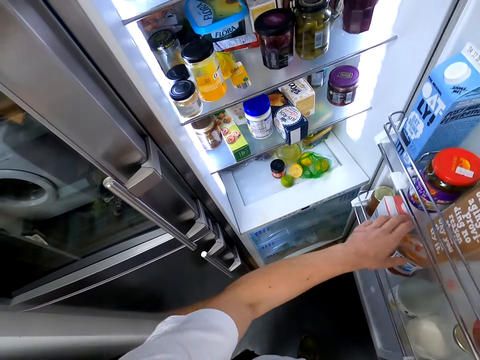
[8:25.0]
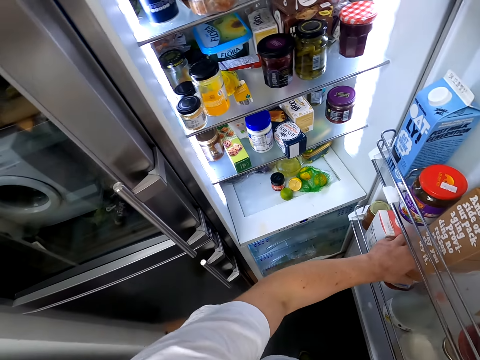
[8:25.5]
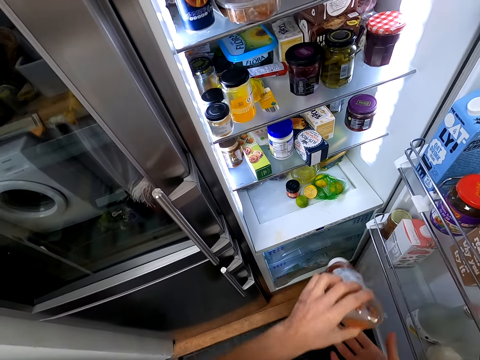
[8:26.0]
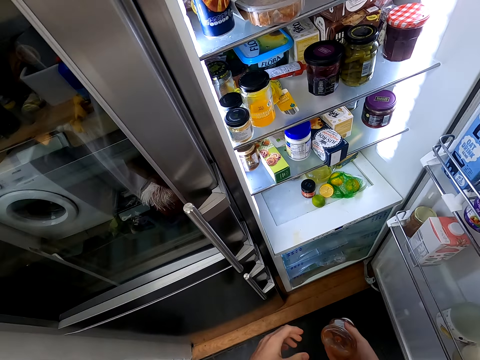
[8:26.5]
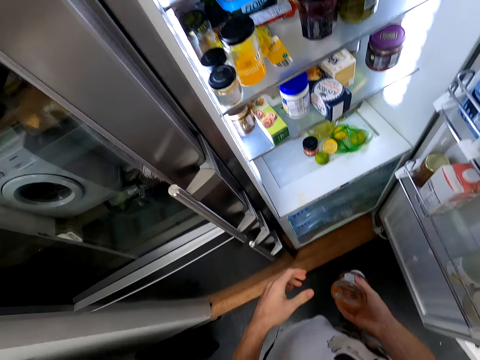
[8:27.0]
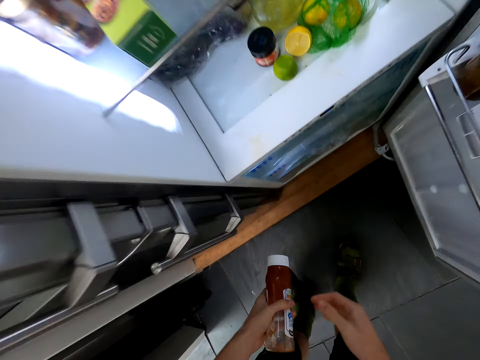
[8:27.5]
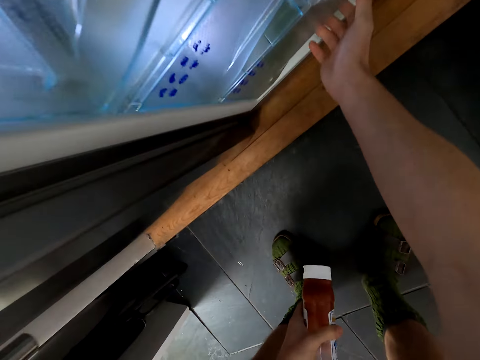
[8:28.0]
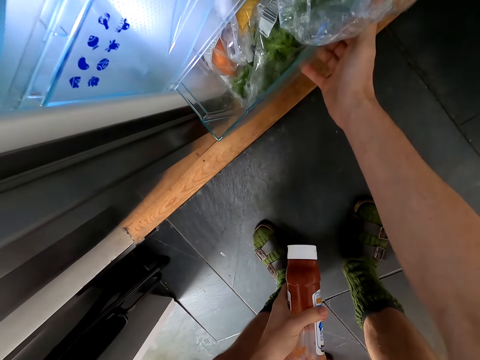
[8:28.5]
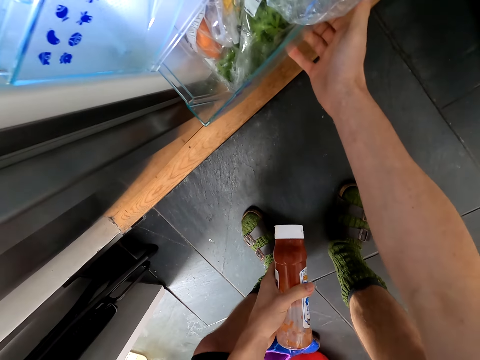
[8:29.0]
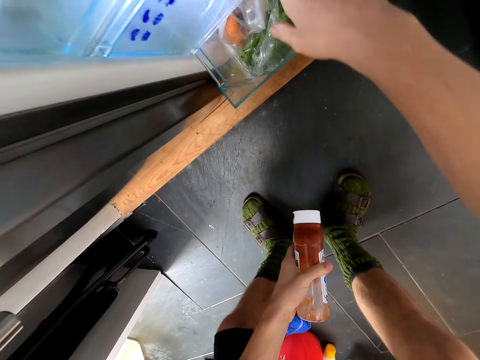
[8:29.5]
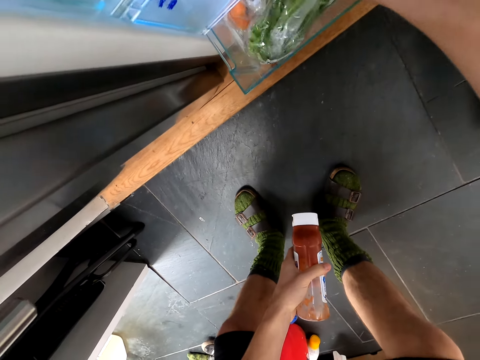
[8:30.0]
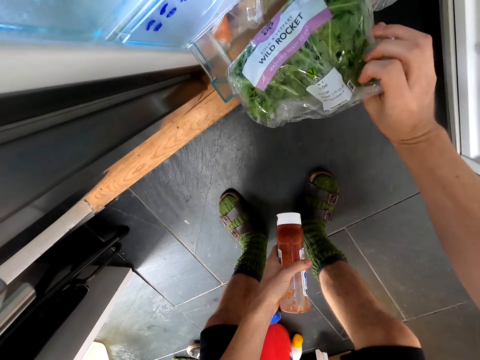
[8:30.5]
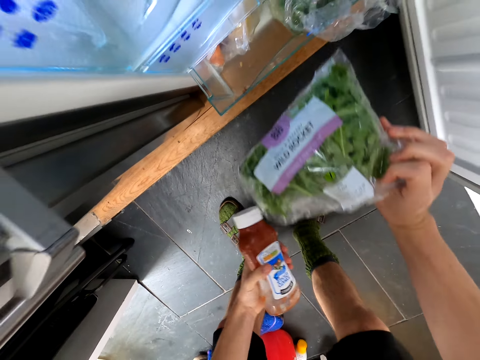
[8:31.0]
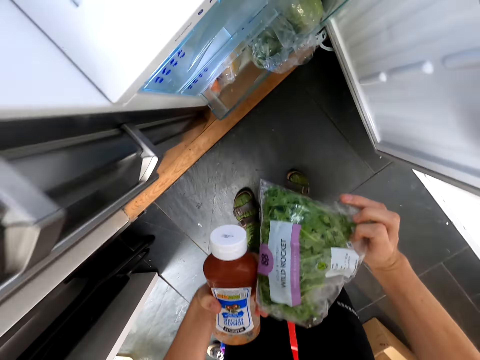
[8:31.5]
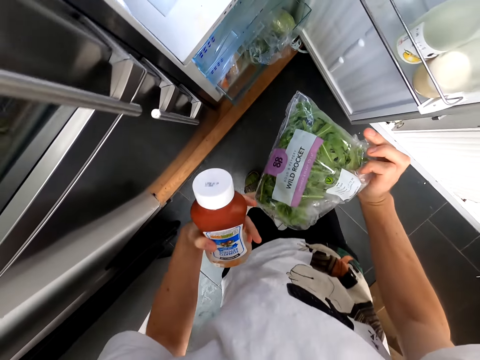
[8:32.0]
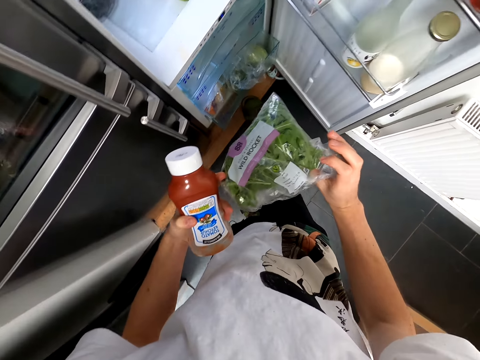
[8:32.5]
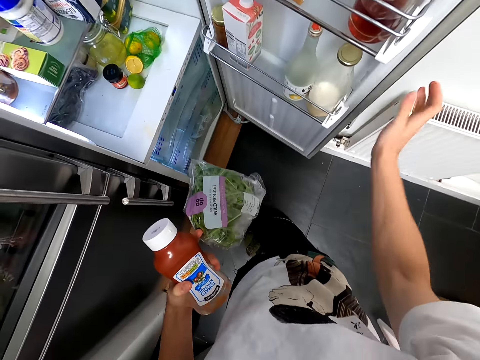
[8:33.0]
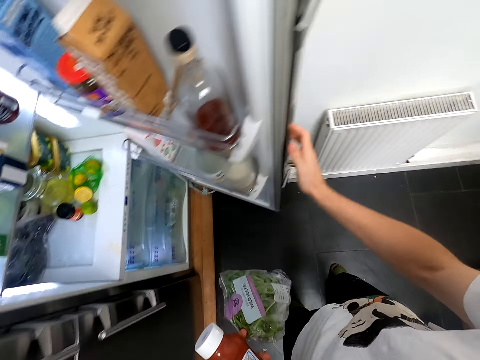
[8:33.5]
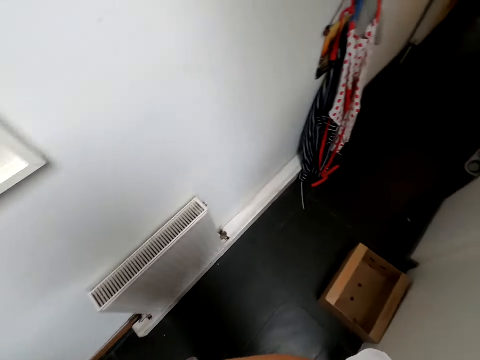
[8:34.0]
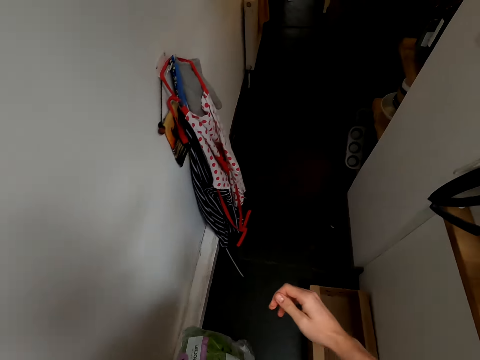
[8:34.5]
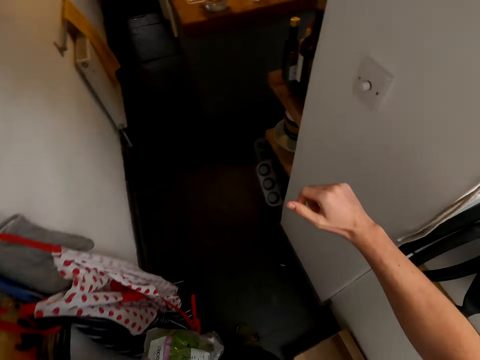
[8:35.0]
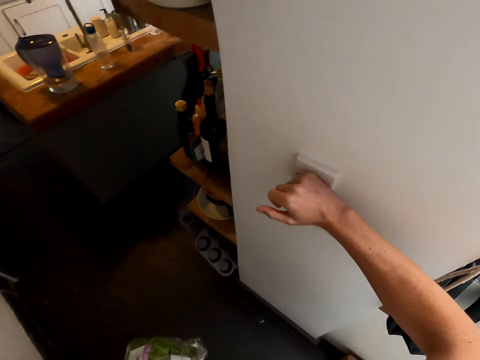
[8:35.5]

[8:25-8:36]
The camera wearer pulls his hand off the mouth. He picks a sauce bottle from the fridge. He bends. He opens a fridge drawer. He picks vegetables. He closes the fridge drawer with his leg, with the right foot. He closes the fridge door. He walks around the kitchen.
